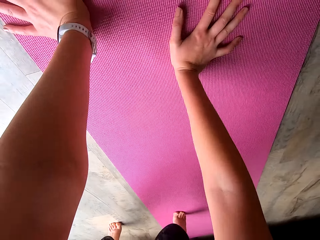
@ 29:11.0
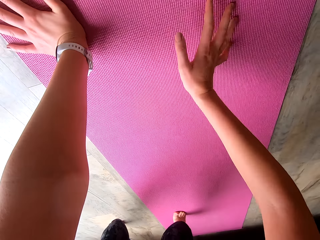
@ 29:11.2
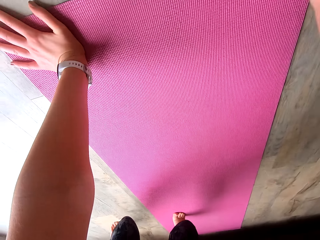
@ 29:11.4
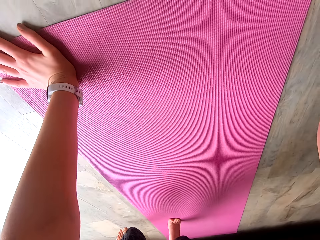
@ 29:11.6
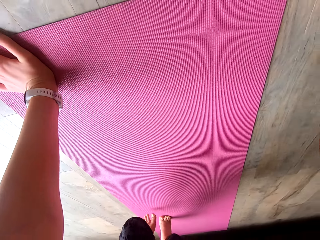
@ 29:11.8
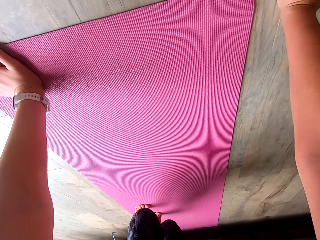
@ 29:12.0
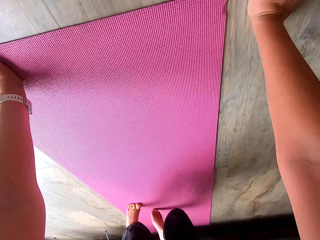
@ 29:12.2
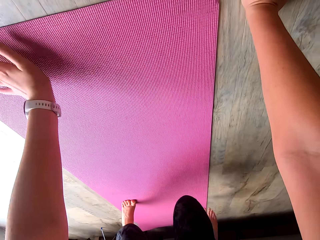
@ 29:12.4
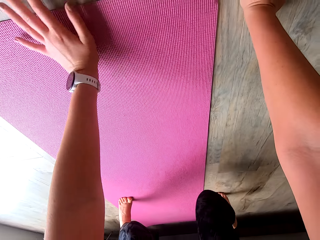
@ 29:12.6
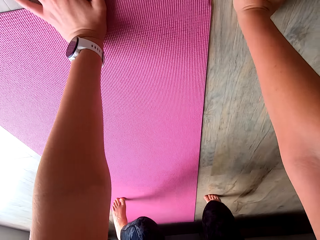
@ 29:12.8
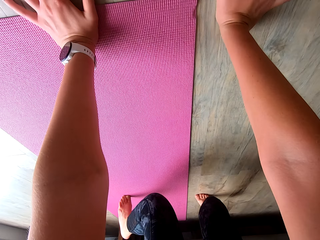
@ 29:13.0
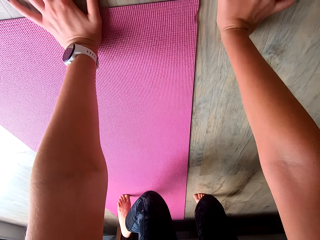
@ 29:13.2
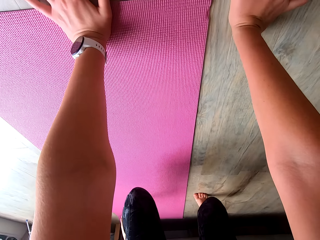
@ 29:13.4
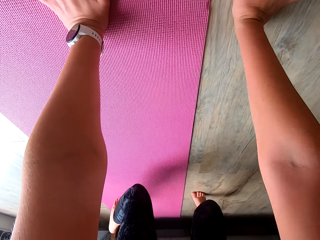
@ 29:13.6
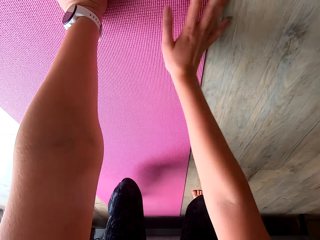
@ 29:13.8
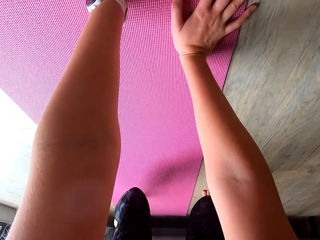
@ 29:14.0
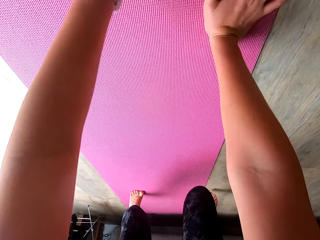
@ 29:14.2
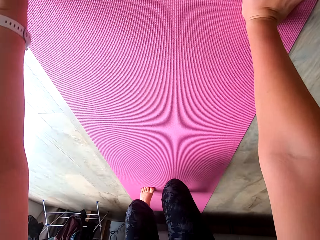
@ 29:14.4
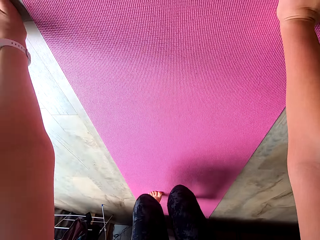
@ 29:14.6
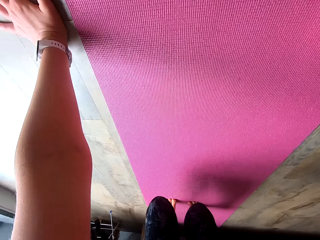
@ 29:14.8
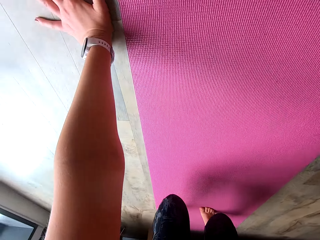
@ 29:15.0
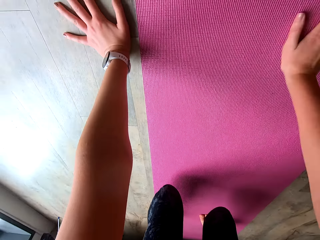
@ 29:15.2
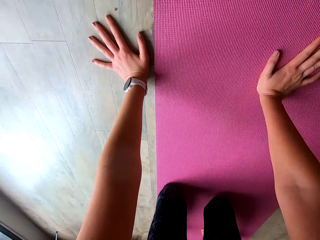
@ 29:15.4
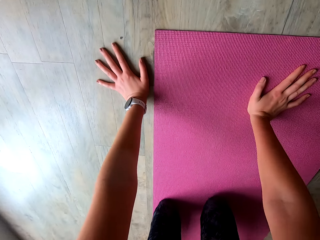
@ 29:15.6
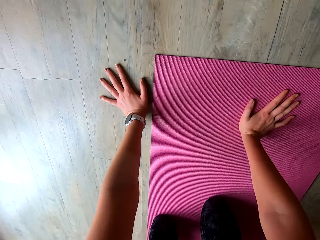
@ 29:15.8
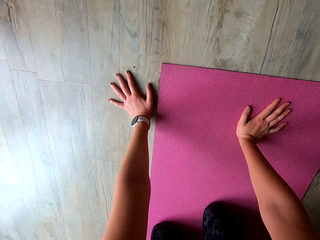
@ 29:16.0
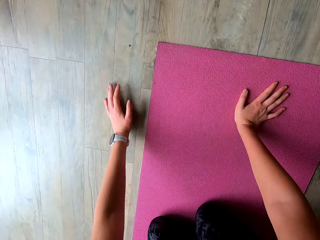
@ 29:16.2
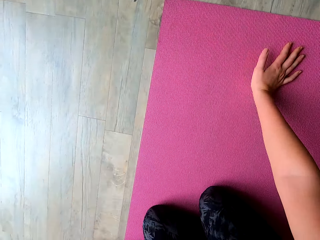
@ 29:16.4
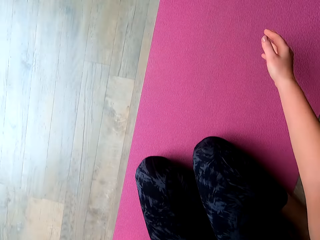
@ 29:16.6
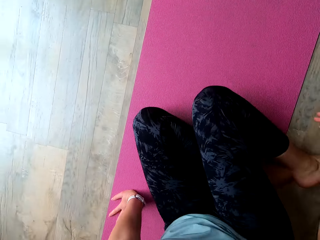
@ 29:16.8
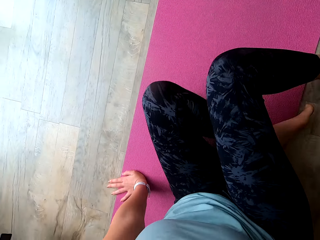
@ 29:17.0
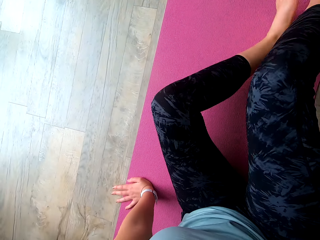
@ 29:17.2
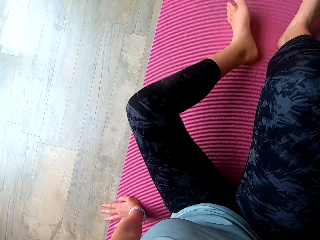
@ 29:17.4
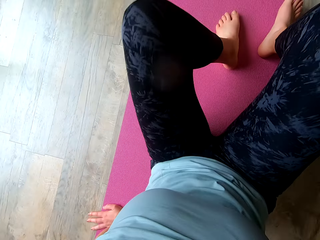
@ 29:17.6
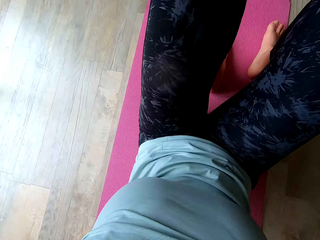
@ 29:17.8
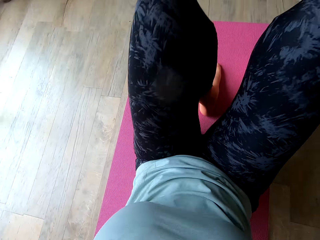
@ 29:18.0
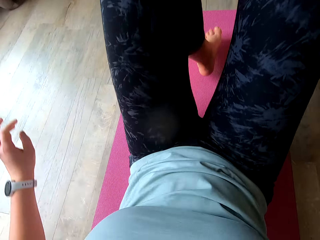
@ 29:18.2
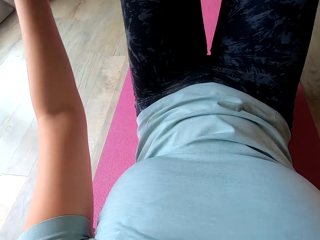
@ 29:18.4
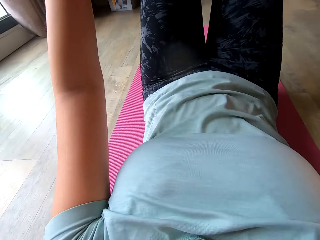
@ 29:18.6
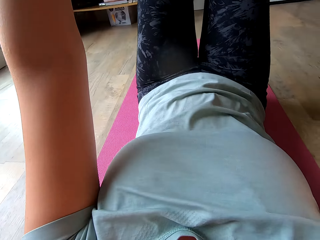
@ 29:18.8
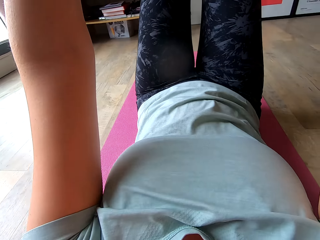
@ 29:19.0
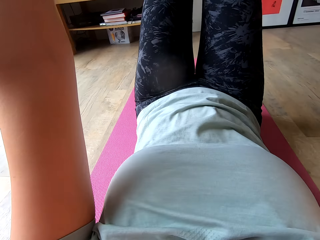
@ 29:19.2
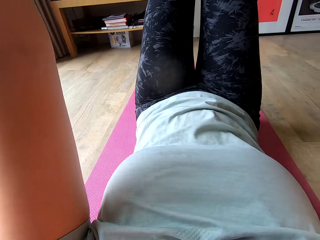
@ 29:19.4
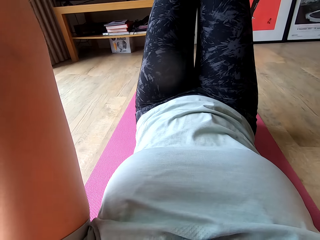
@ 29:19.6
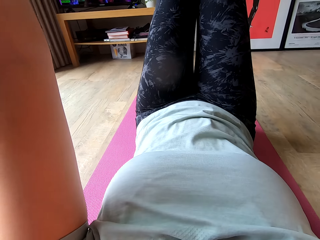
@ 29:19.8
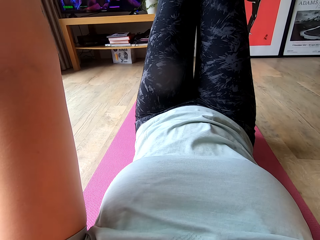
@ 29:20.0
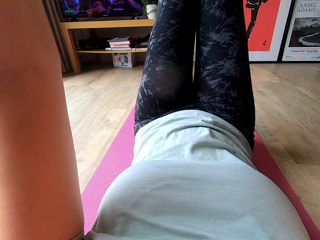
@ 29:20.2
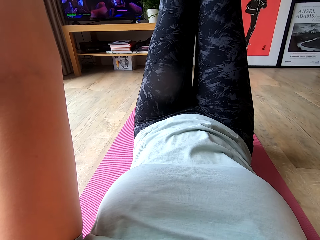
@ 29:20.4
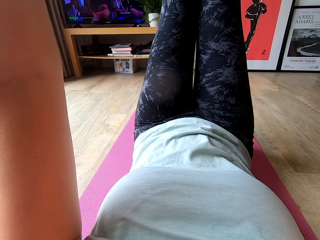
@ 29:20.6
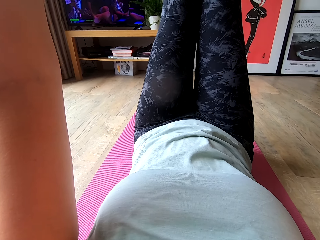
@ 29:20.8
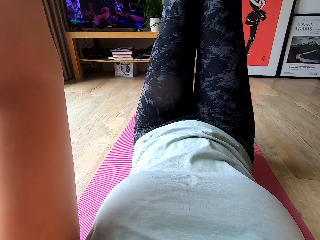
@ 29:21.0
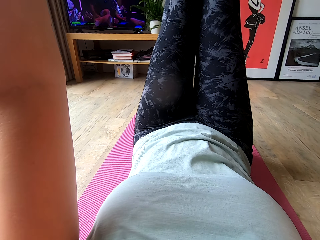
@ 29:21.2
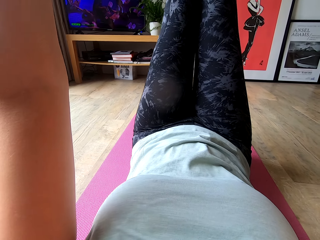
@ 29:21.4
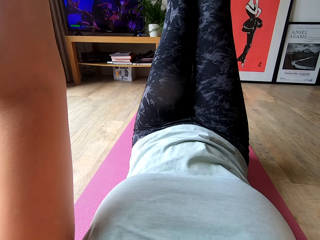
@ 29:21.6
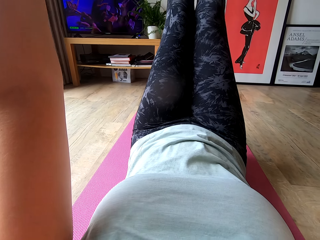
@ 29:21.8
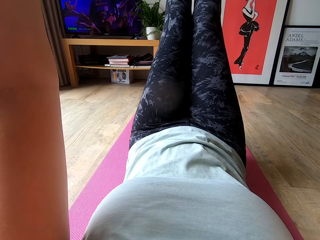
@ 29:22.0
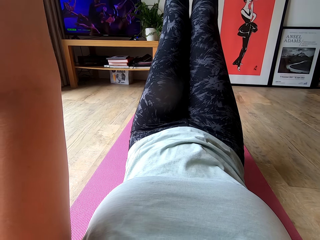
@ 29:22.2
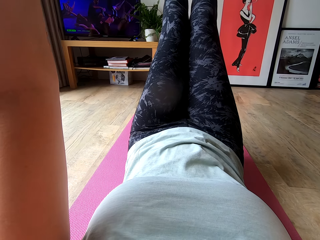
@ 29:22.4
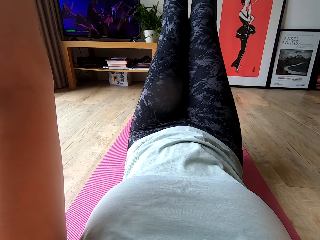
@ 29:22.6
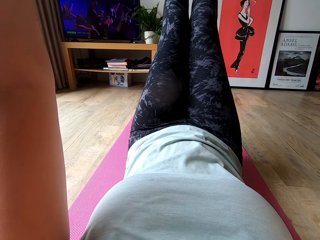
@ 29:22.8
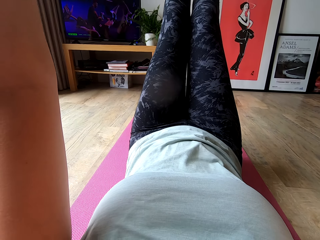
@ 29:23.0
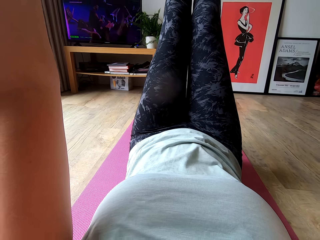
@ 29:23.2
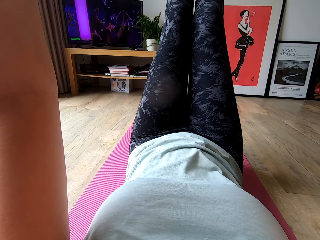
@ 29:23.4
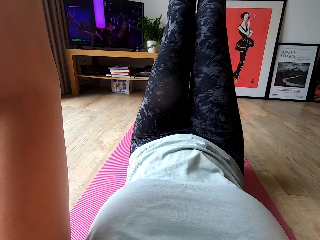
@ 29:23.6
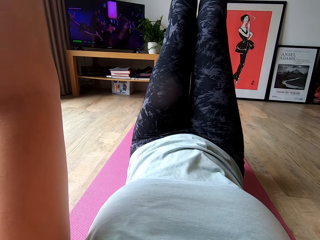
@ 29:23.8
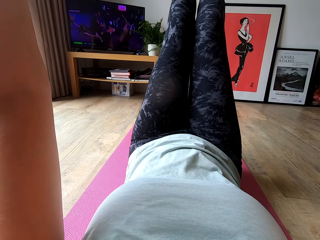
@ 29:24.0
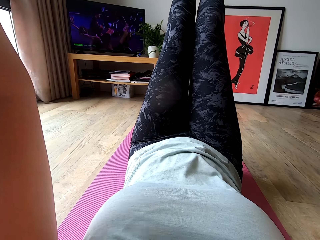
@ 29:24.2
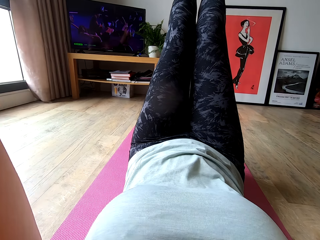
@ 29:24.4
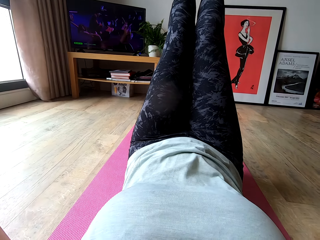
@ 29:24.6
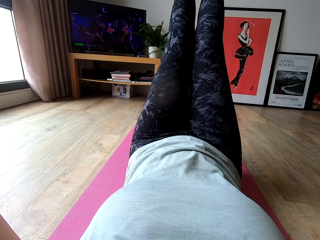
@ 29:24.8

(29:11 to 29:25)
The camera wearer moves on the floor with her hands. She sits on the yoga mat. She changes her position on the yoga mat. She carries her legs up. She carries her hands up.

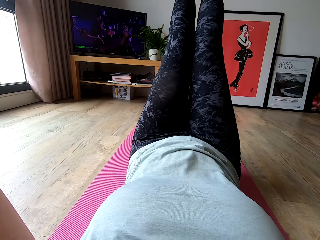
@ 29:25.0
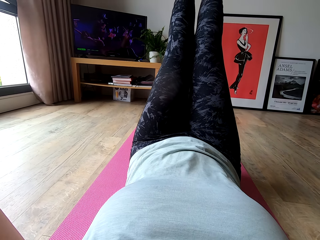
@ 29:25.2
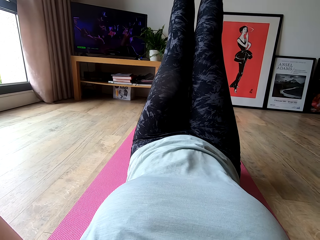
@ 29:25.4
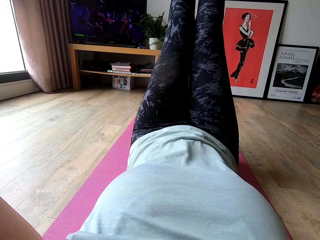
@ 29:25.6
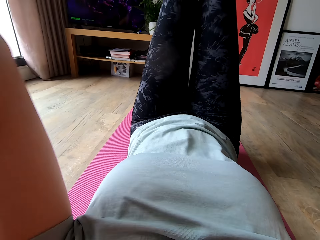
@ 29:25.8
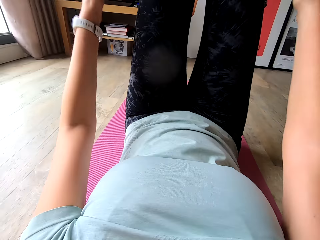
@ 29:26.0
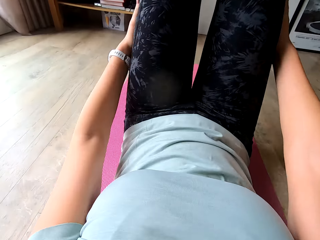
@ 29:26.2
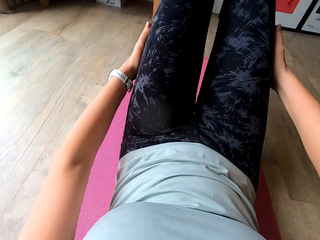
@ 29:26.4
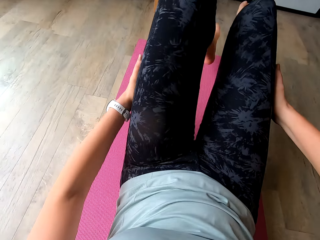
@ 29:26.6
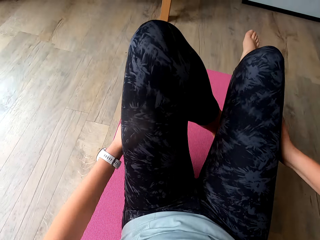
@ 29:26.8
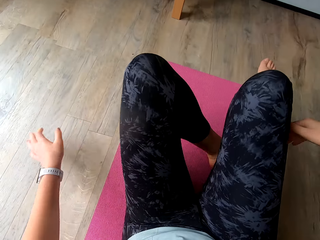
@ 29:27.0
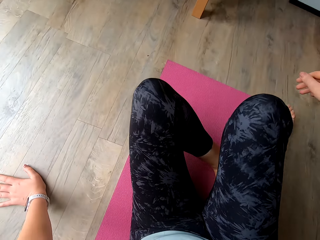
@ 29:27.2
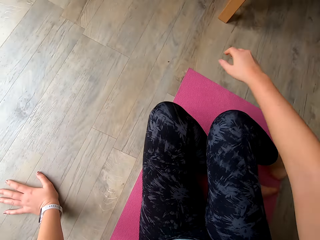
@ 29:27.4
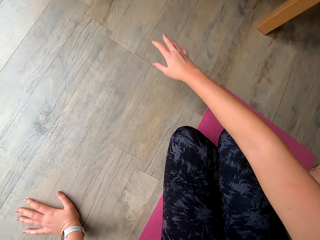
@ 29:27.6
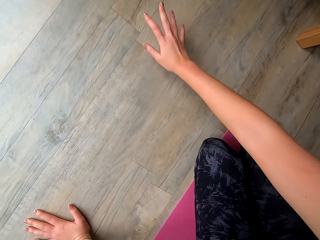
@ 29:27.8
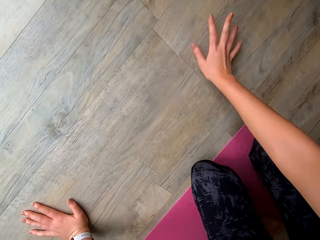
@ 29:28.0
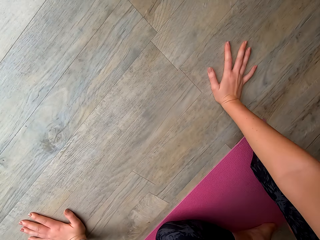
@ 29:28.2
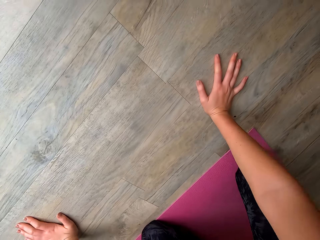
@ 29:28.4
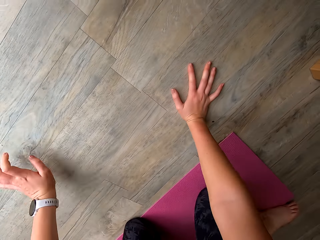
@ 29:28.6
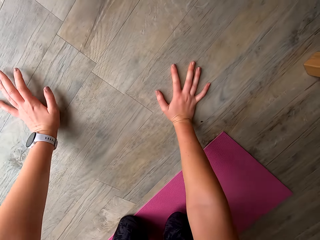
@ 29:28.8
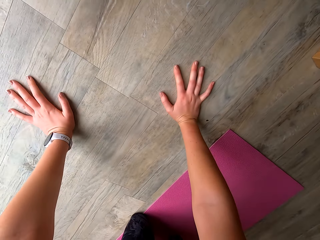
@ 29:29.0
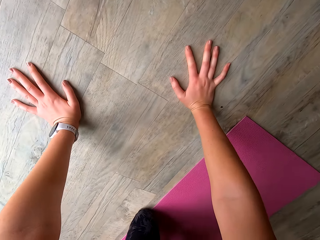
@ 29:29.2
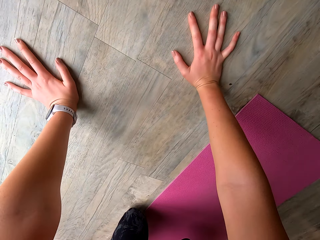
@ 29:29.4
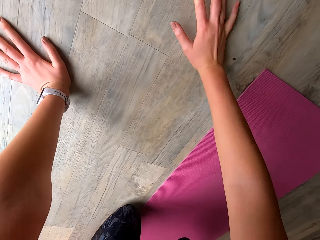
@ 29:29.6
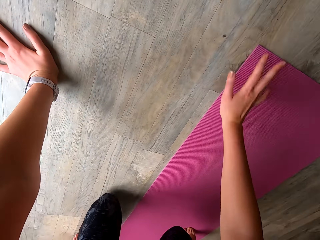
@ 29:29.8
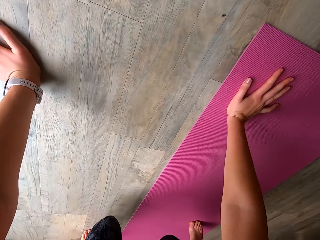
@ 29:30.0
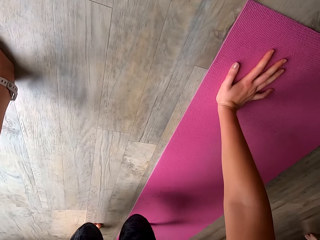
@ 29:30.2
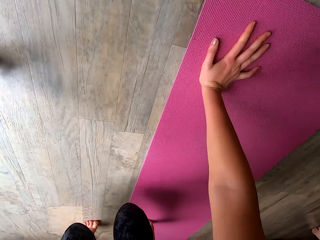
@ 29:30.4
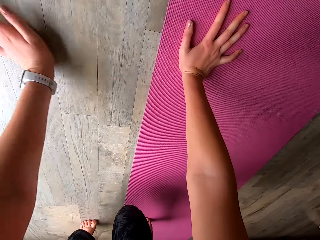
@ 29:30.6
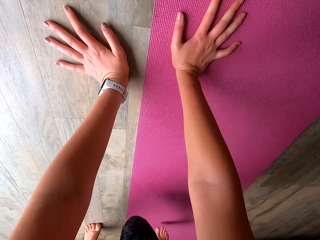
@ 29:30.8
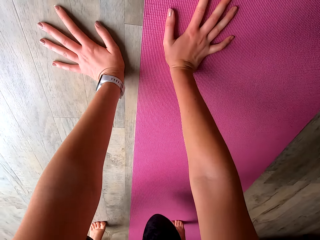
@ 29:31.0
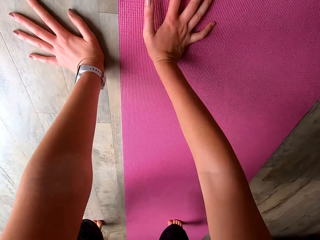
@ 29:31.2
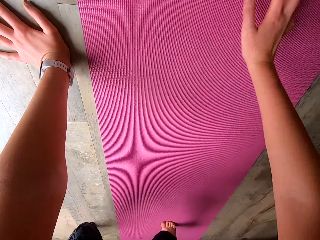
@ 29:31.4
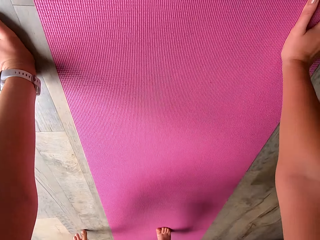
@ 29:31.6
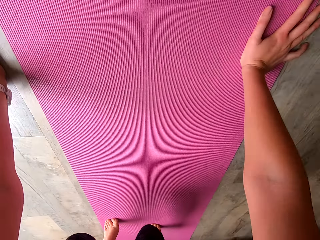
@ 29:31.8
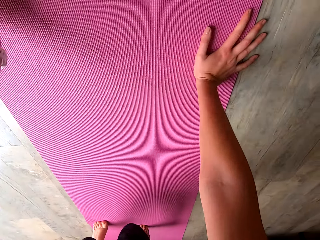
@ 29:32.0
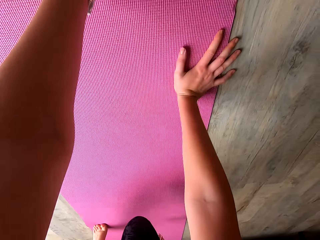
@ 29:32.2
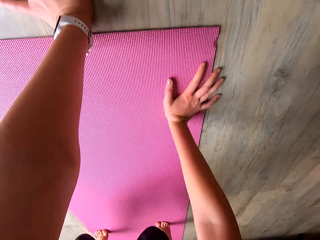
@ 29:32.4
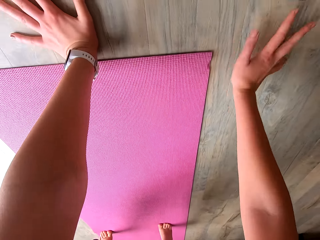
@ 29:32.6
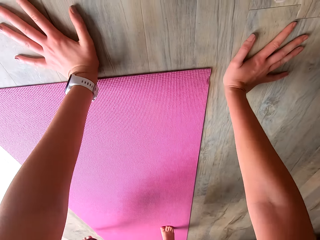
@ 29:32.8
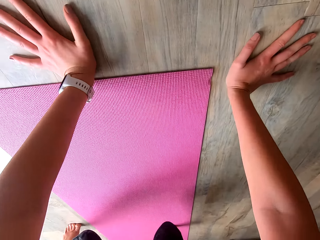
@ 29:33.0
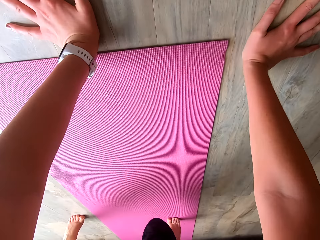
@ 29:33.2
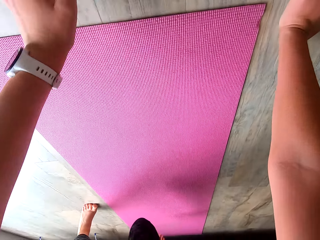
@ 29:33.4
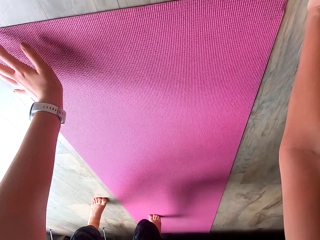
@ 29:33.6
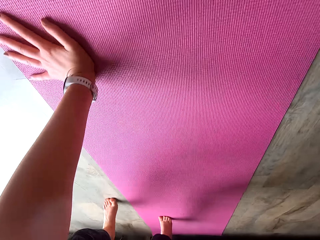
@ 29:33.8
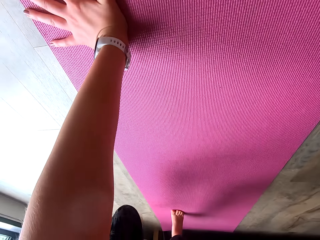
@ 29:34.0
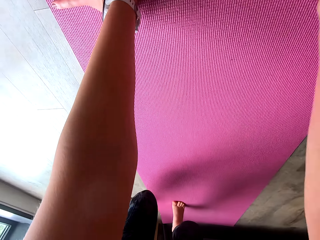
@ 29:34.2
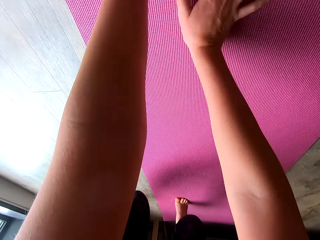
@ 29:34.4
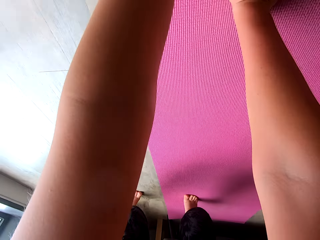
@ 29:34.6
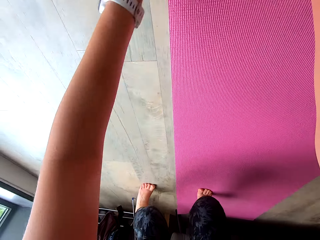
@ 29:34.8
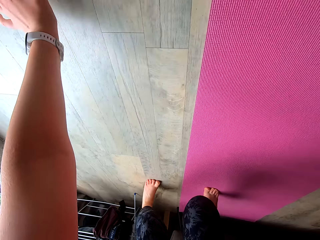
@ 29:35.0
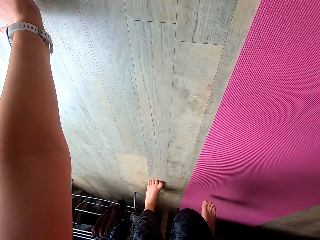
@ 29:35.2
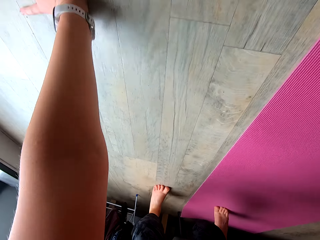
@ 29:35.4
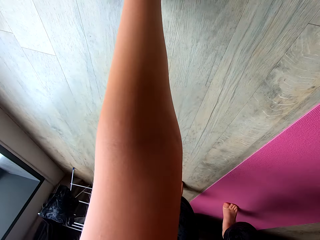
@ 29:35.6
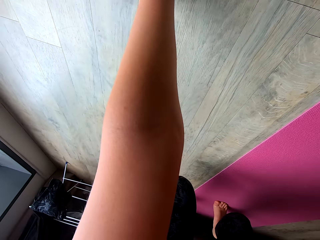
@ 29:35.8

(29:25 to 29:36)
The camera wearer touches her thighs with her hands. She touches the floor with her hands. She moves on the floor sideways.
